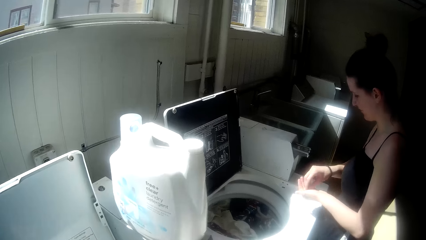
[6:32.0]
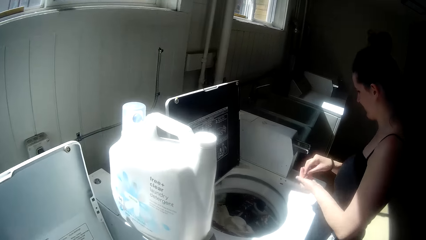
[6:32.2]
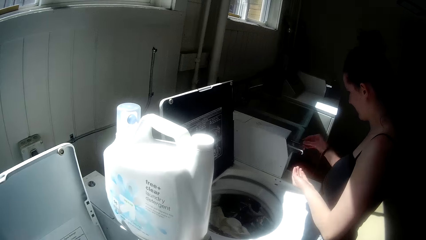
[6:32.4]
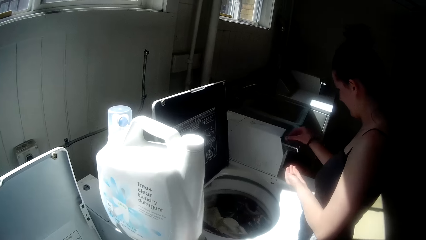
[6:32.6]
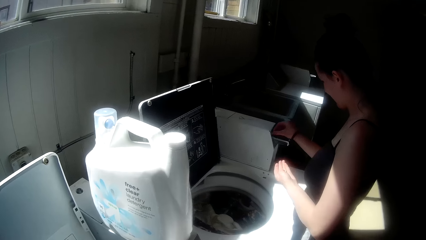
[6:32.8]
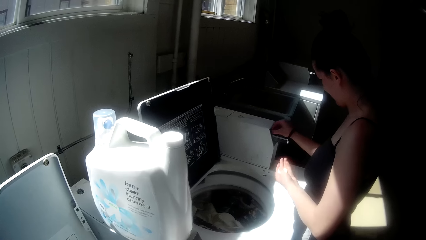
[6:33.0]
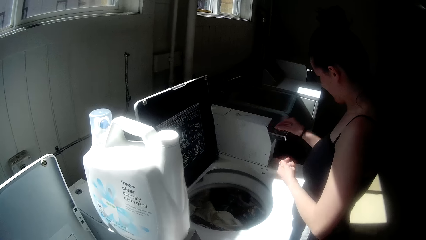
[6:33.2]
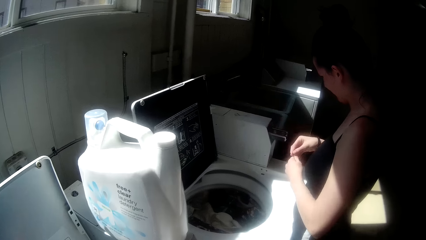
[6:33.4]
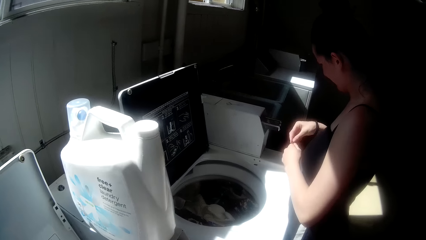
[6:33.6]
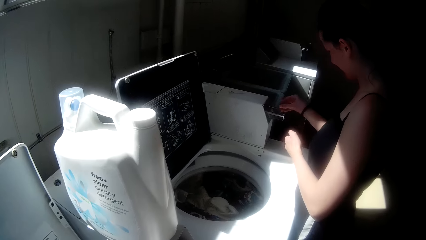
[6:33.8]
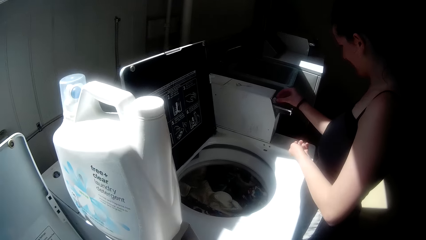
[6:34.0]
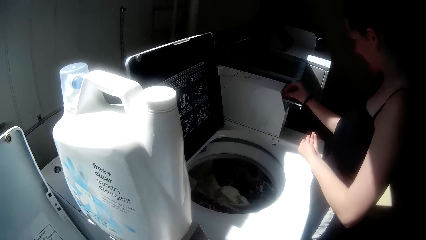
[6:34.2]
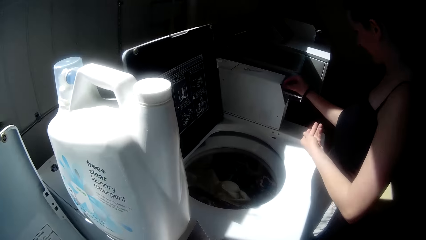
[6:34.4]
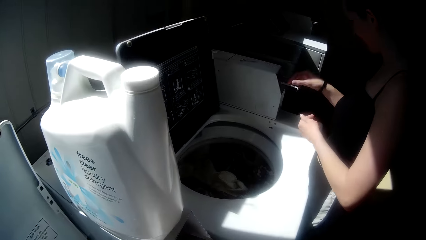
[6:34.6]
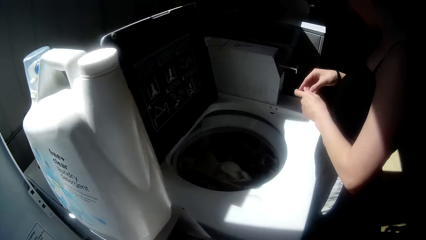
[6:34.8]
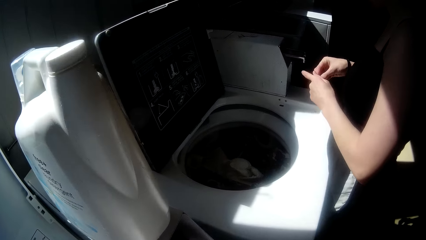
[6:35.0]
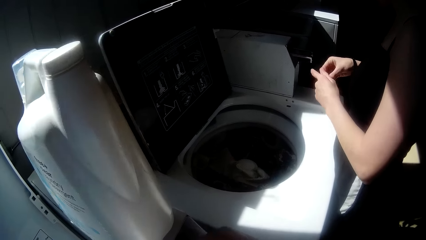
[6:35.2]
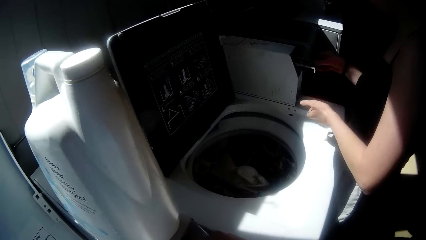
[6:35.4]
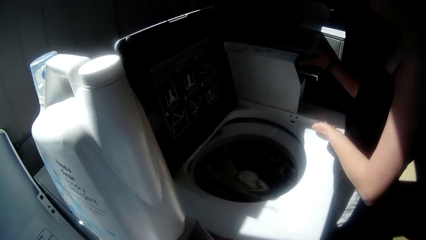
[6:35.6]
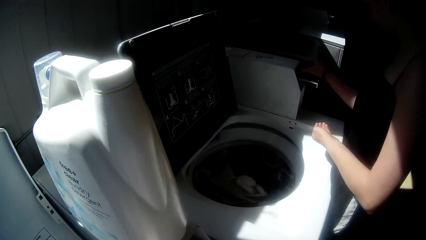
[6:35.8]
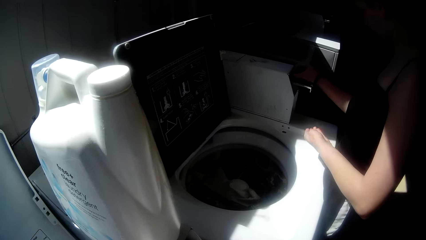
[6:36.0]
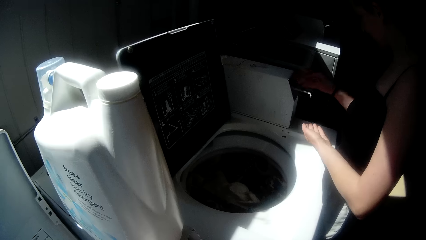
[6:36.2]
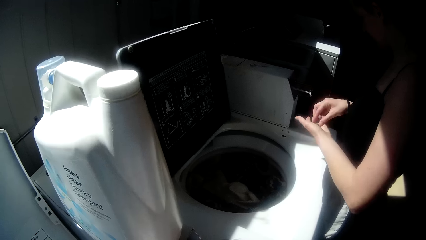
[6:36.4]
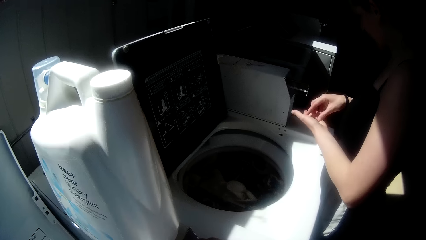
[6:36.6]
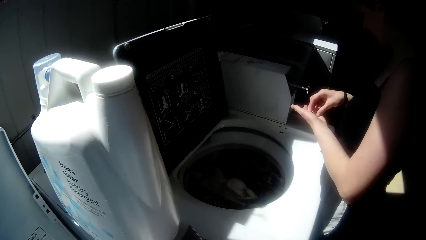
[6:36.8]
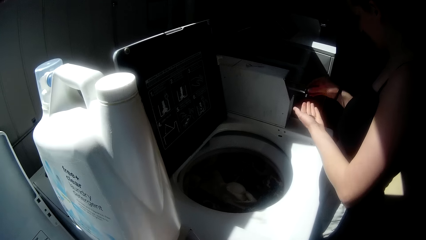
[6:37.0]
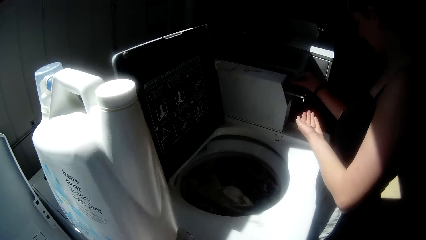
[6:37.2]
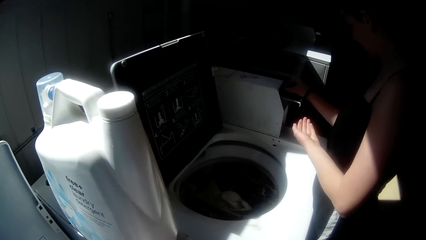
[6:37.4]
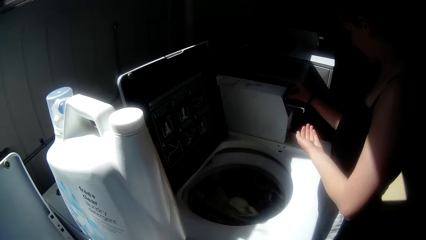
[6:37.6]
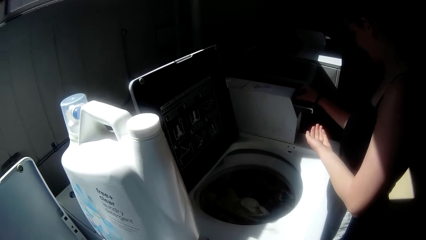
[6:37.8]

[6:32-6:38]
A woman inserts detergent tablets in a washing machine.

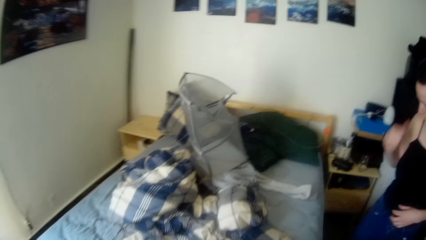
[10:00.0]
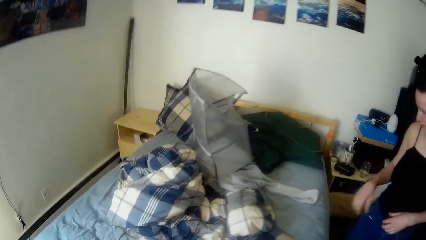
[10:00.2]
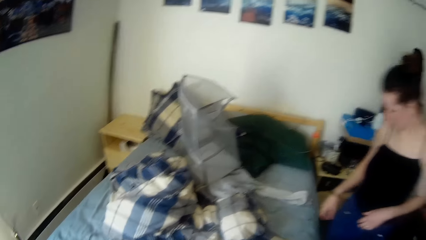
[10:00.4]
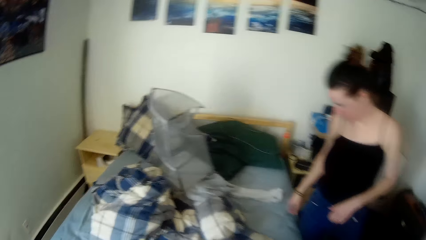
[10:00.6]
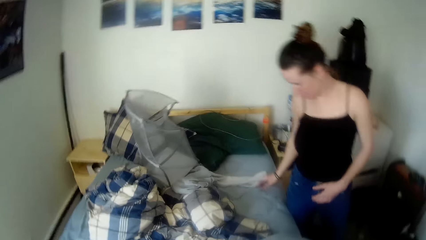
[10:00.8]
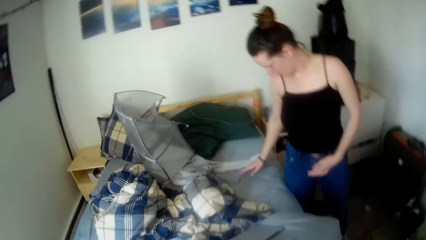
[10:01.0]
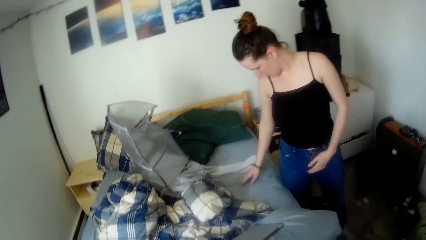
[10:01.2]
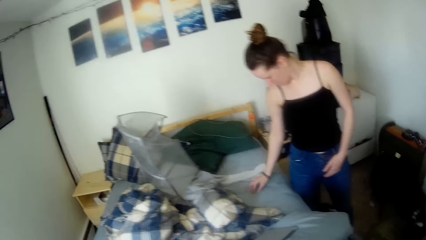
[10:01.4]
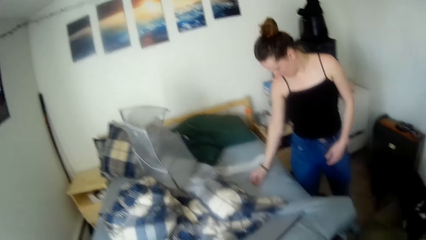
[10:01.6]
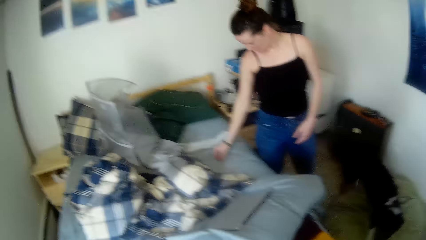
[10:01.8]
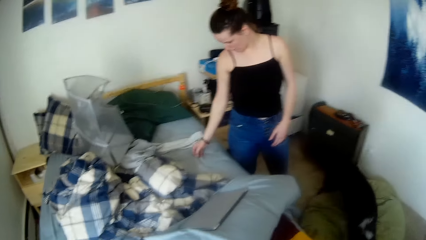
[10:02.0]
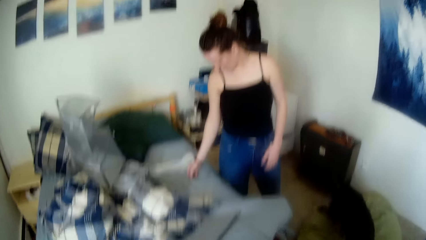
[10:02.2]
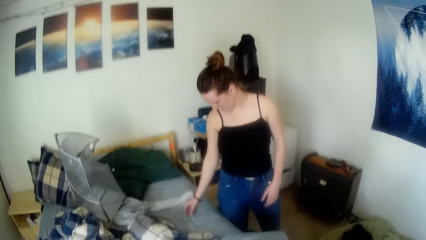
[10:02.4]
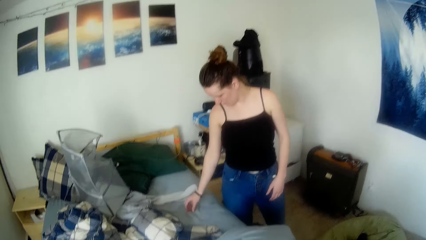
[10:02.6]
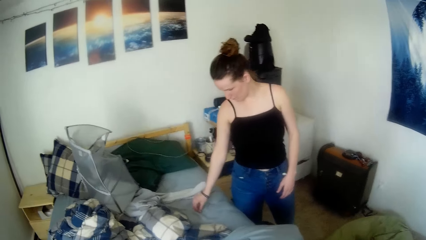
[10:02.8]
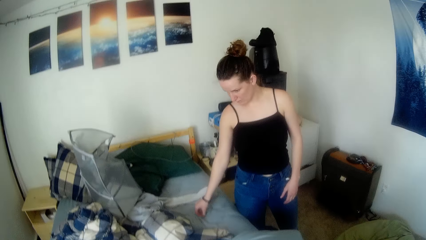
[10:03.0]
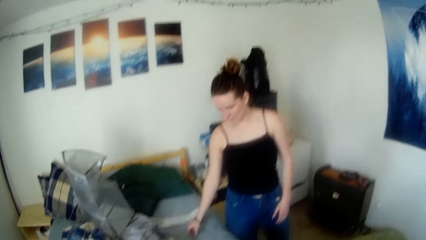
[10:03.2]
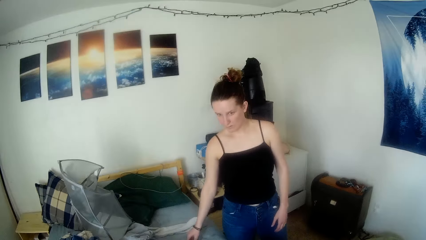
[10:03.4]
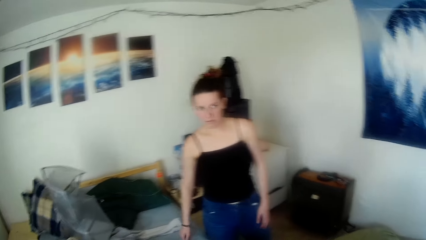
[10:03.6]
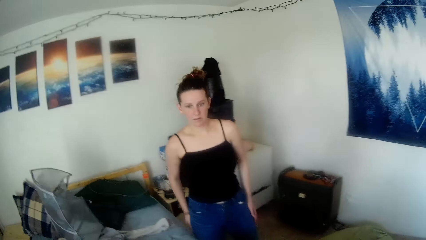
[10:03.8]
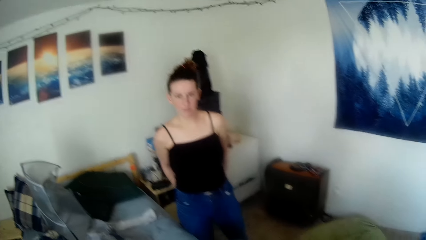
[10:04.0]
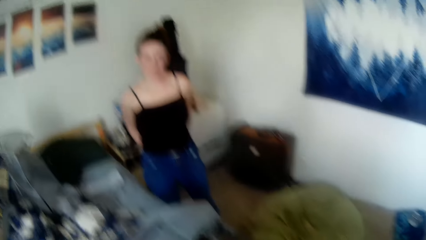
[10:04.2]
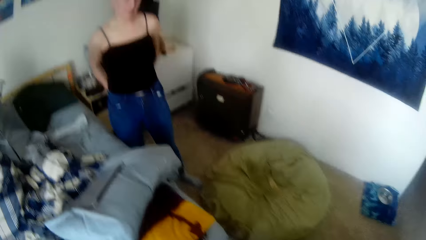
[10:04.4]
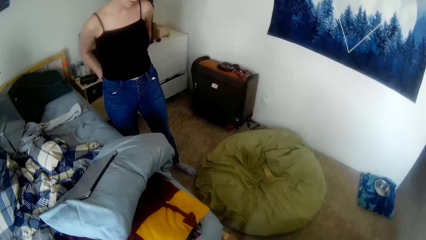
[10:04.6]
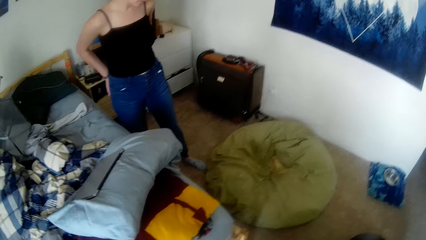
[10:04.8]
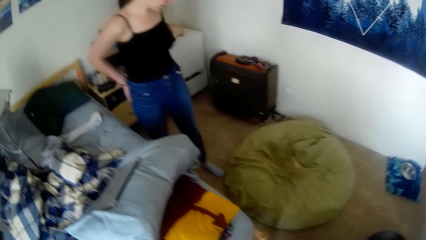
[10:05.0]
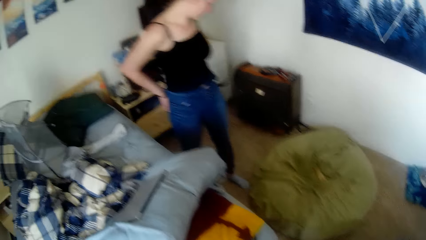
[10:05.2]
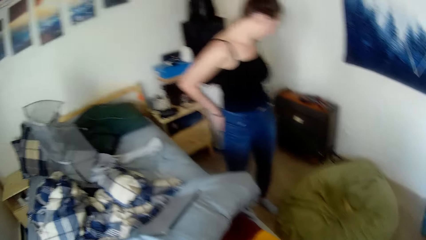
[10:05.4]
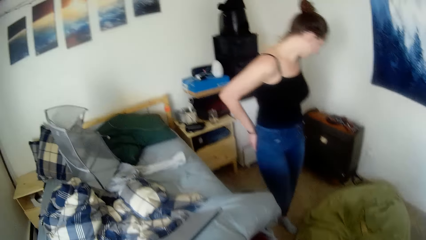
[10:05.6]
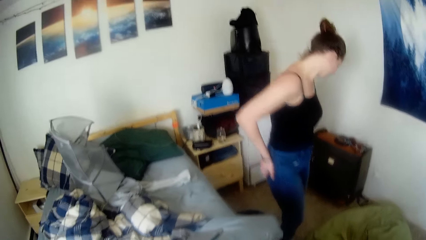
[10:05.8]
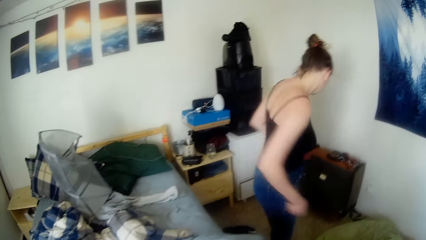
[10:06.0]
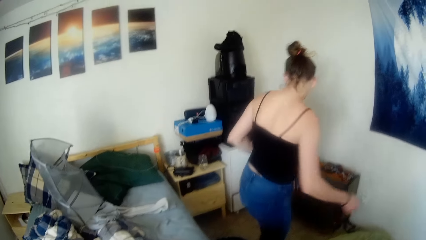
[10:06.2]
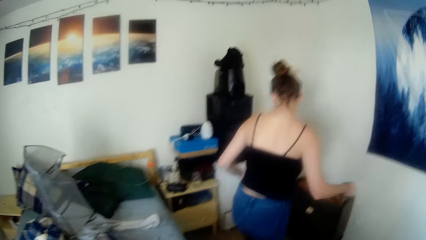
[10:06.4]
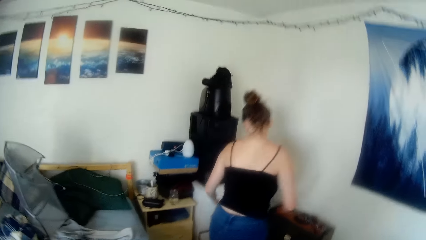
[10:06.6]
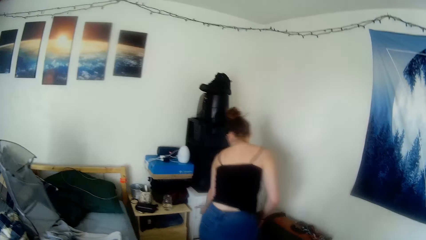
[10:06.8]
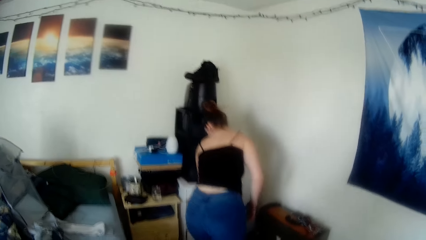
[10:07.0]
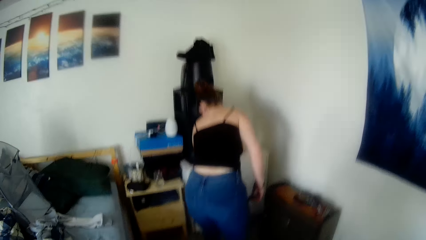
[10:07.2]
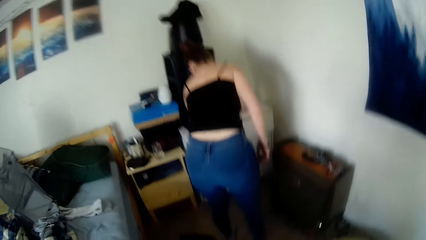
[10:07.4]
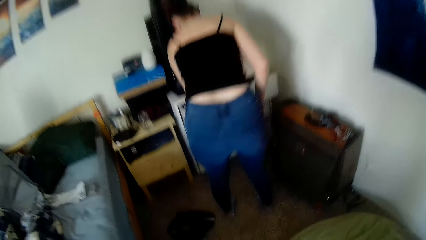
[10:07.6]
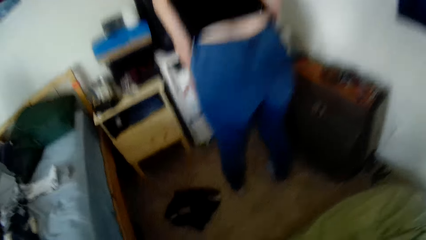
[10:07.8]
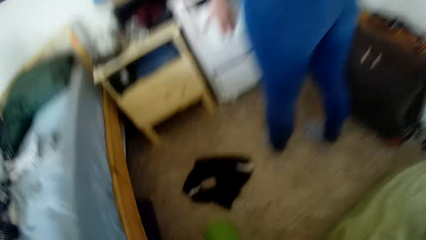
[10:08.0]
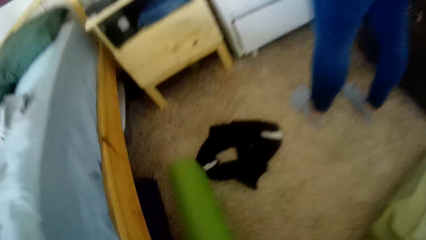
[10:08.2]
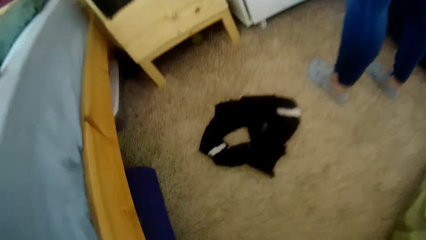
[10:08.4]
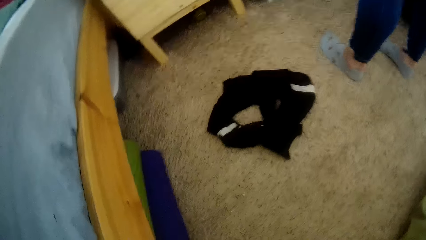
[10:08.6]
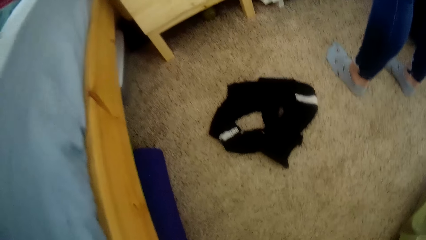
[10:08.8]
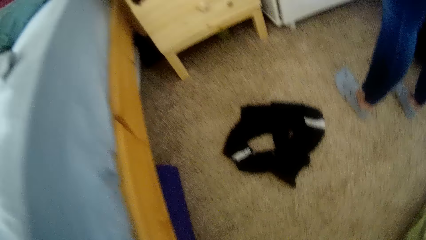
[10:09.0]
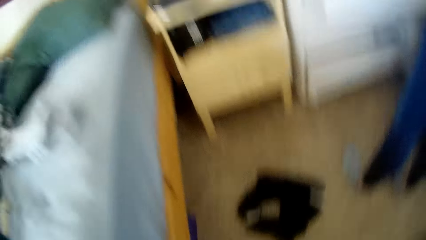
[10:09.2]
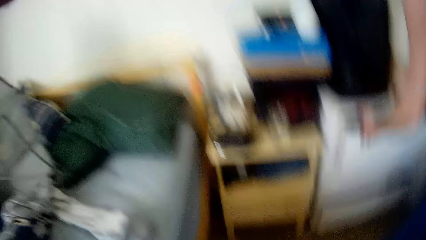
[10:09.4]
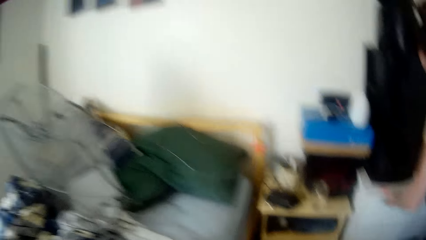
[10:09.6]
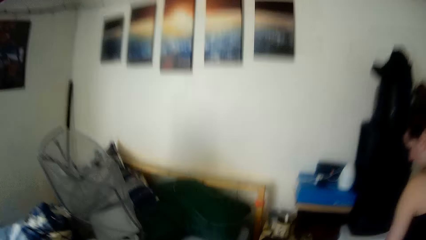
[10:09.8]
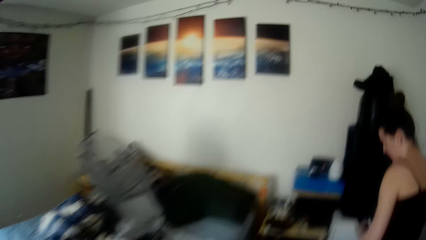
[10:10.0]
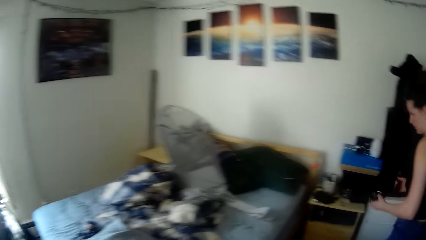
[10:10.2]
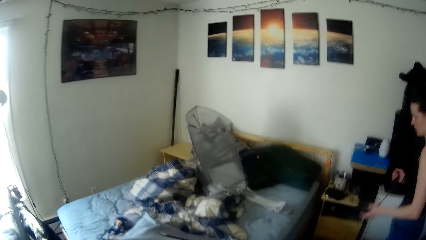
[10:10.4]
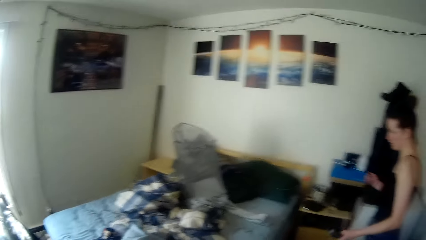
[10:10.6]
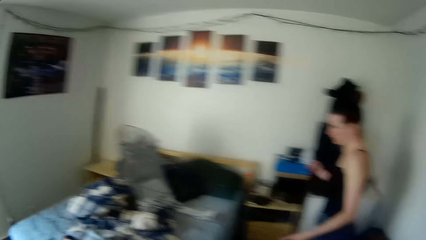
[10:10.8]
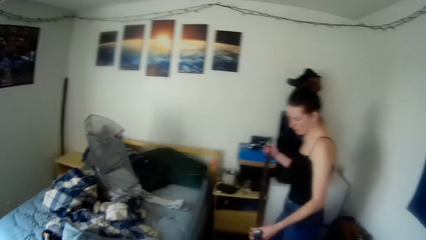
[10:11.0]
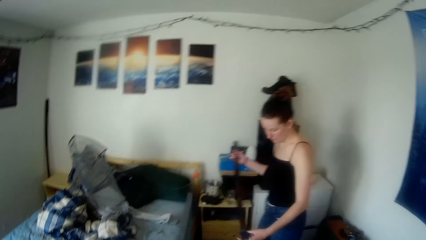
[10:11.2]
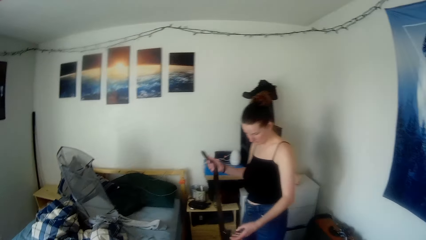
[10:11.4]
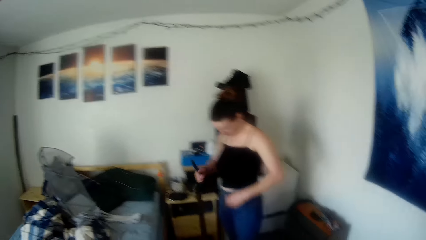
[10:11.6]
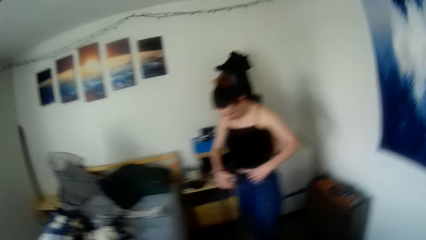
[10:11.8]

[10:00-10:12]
A lady turns to the bed. The lady picks up something on the bed. The lady turns to the drawers and pulls a drawer. The camera wearer returns something under the bed. The lady takes a belt from the drawer. The camera wearer stares around the room. The lady stretches the belt in her hands.
